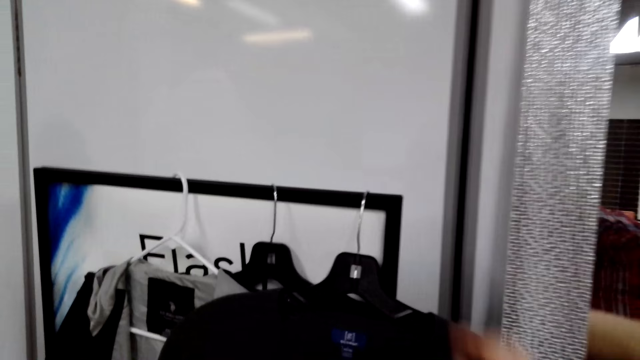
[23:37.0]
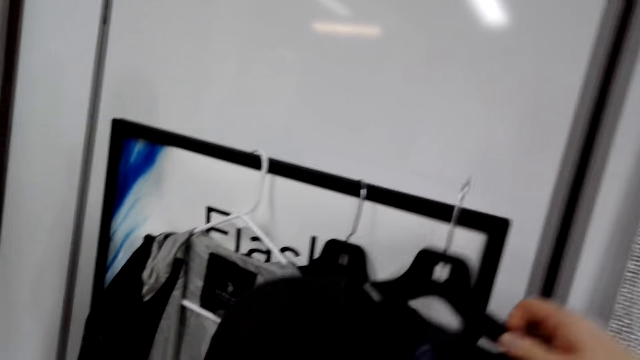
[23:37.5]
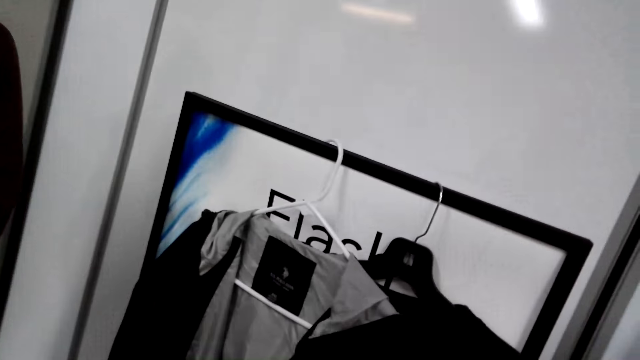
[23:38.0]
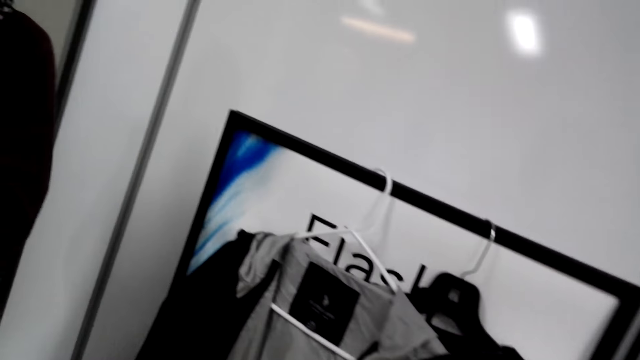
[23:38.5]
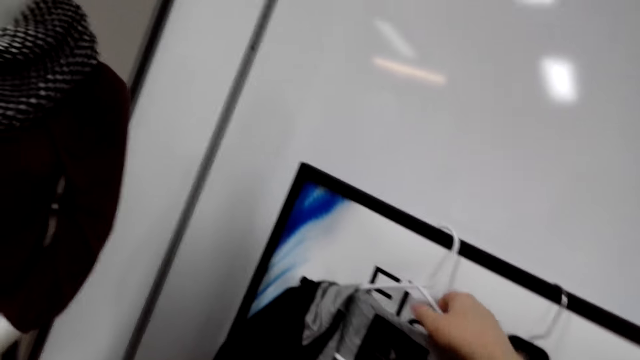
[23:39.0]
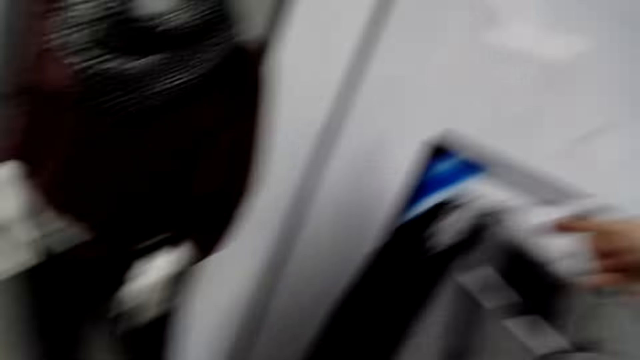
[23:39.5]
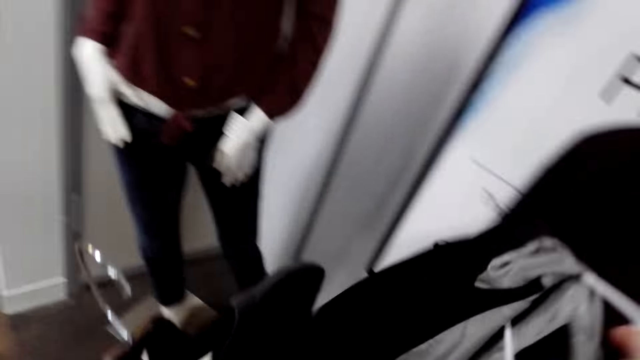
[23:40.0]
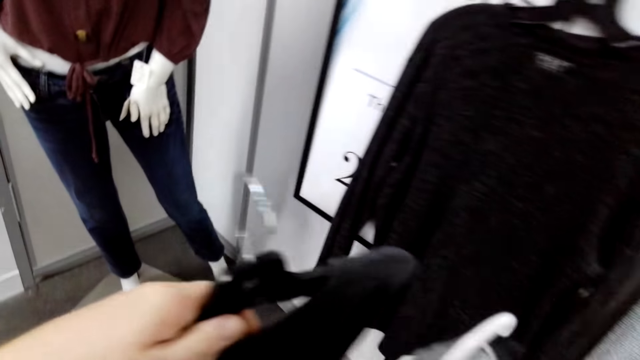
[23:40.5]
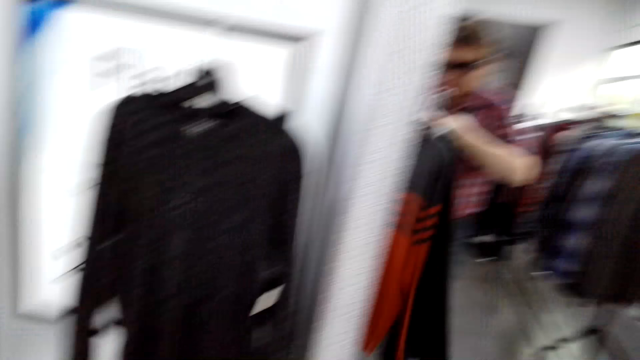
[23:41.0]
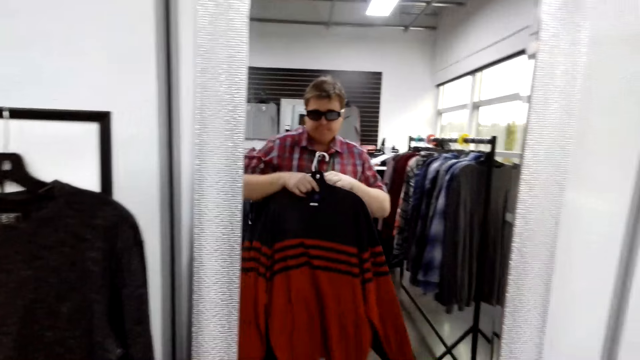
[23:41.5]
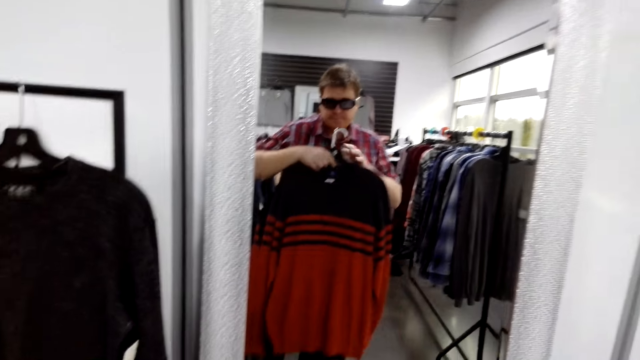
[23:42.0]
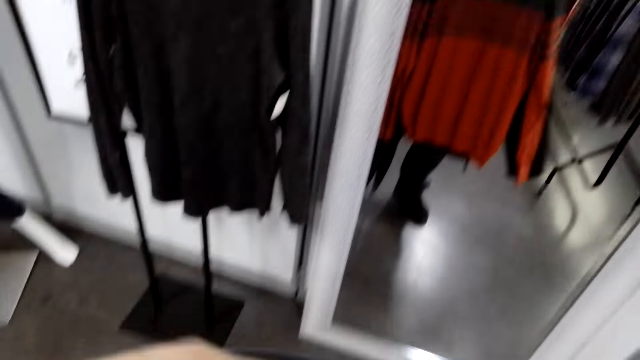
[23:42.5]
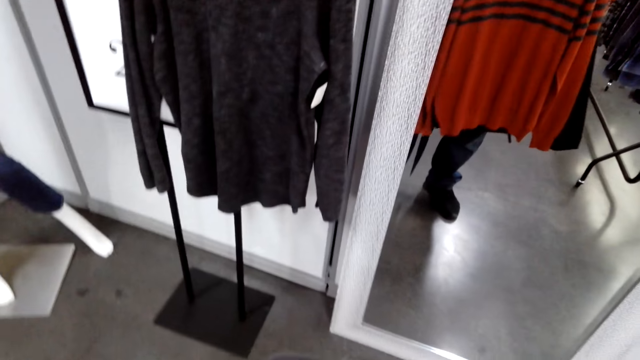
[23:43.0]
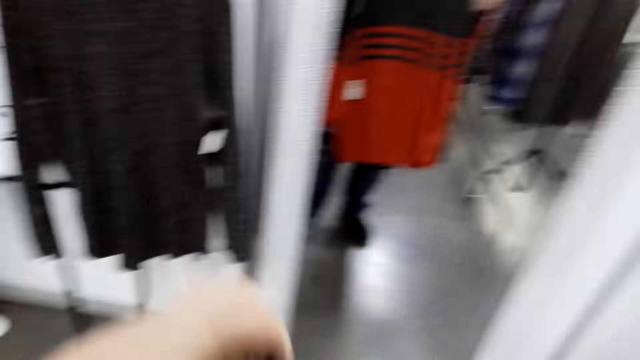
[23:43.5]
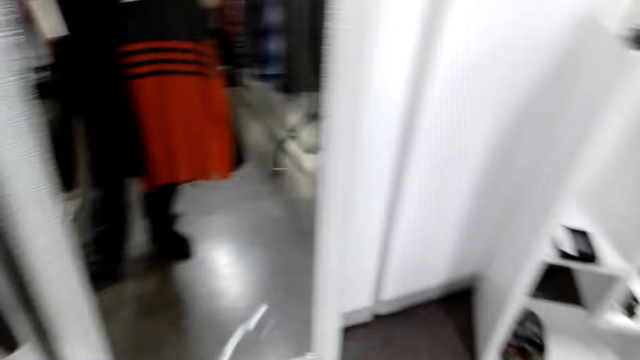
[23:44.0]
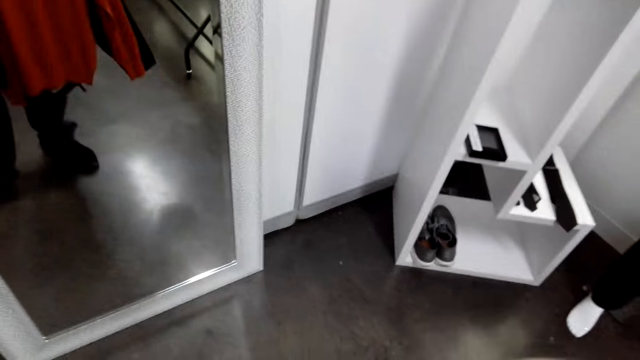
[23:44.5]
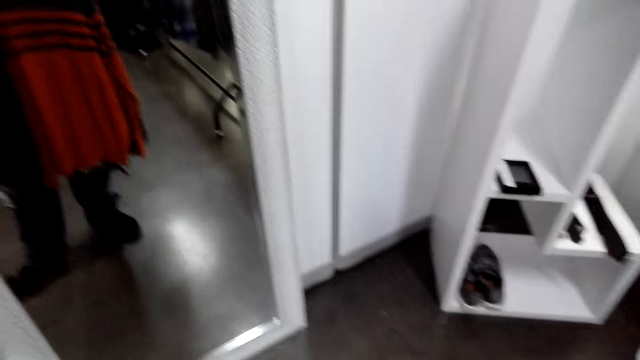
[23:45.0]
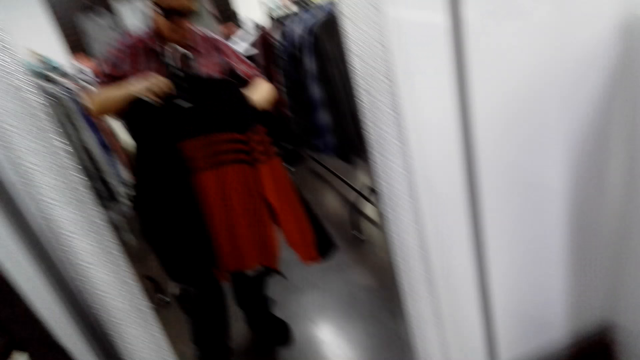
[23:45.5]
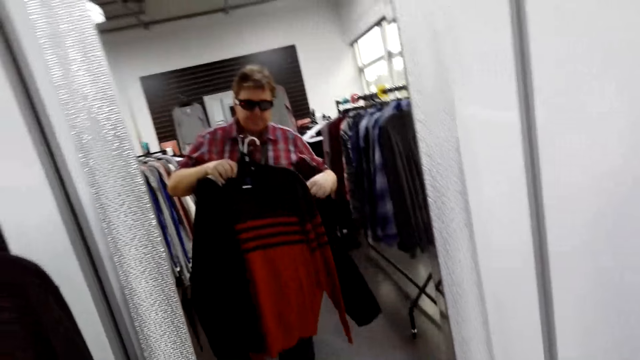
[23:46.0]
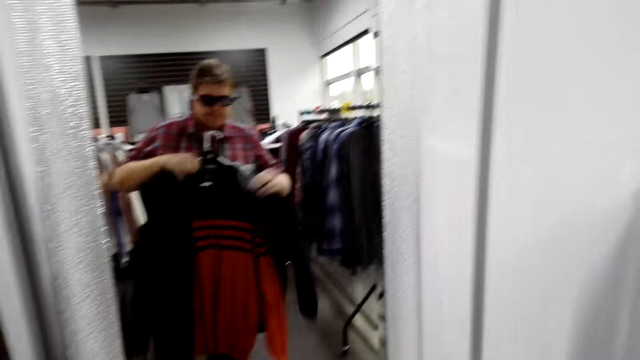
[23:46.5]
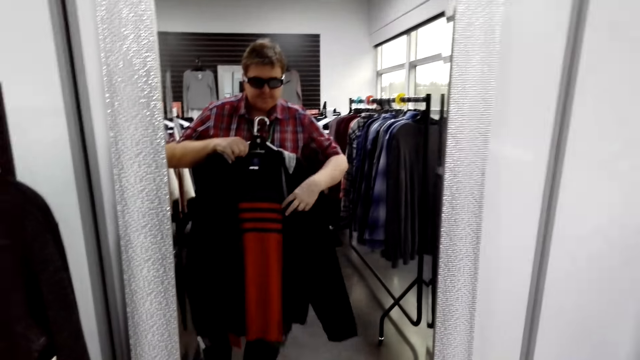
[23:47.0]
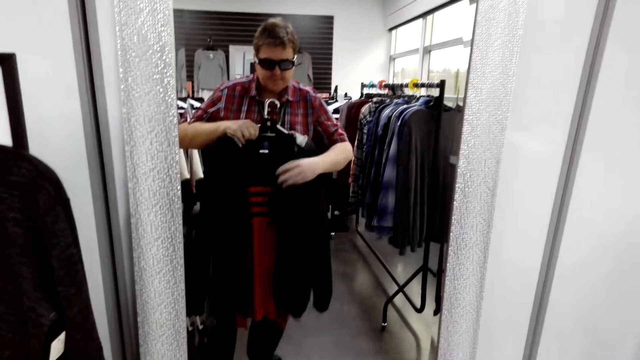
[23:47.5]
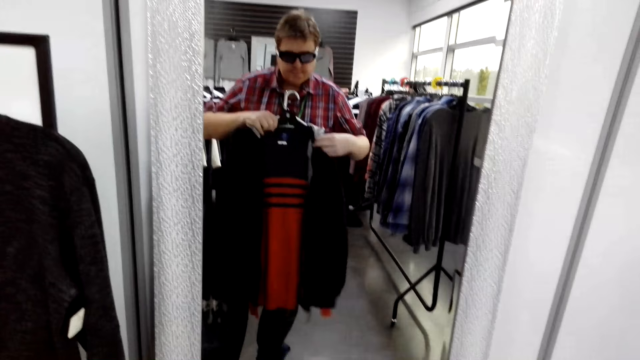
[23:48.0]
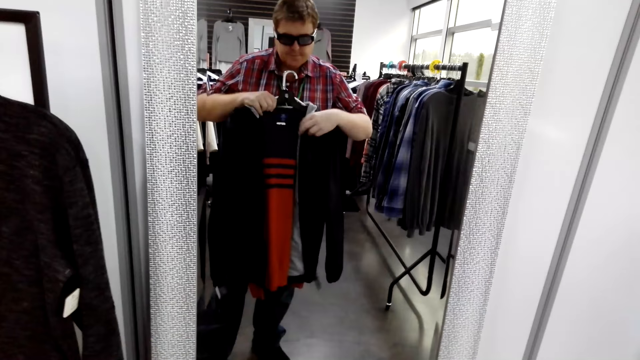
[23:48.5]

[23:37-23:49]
The camera wearer removes the hangers from the rack. He picks clothes. He moves to his right. He looks at himself in the mirror. He looks at the clothes.

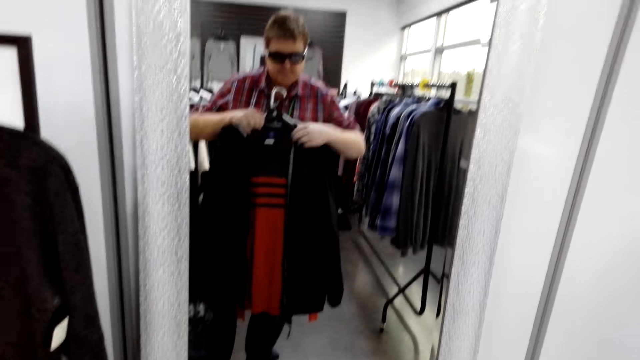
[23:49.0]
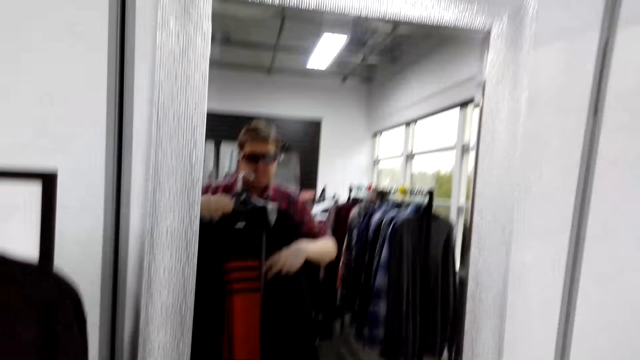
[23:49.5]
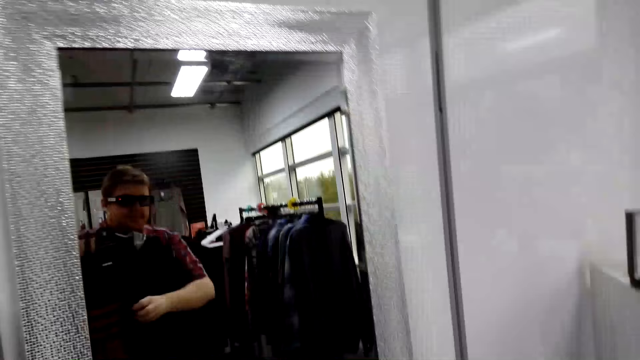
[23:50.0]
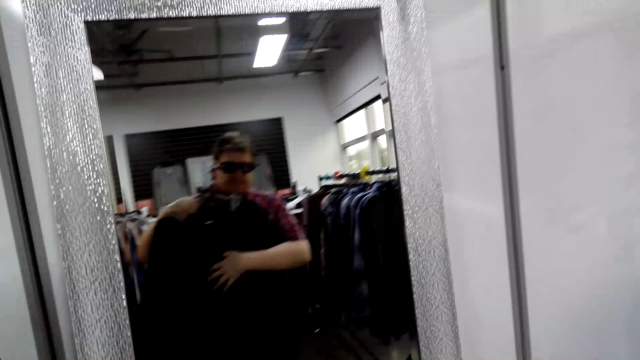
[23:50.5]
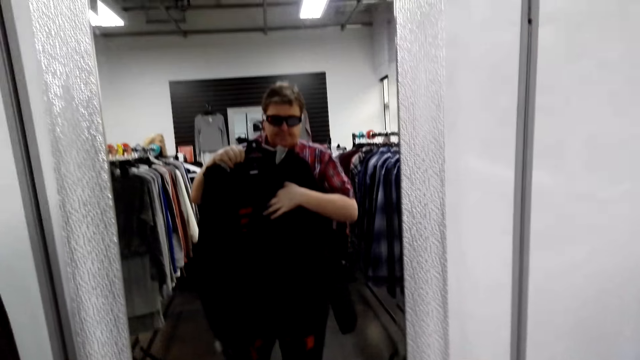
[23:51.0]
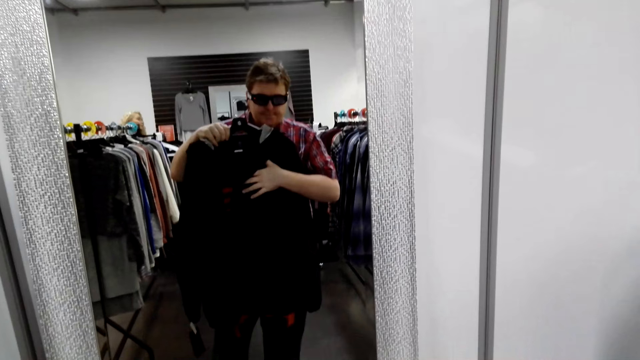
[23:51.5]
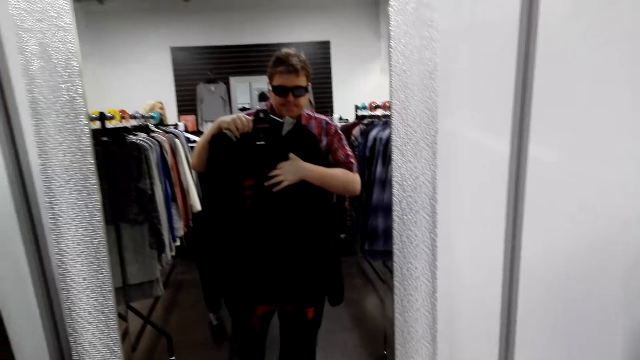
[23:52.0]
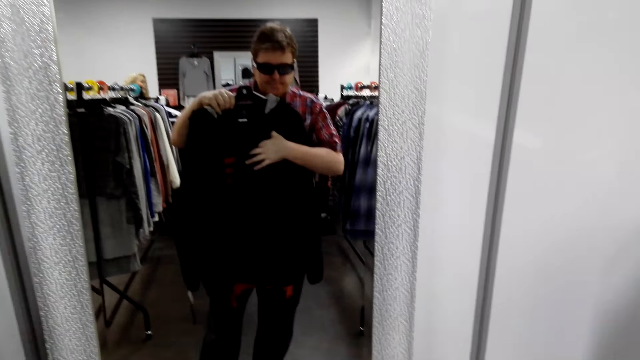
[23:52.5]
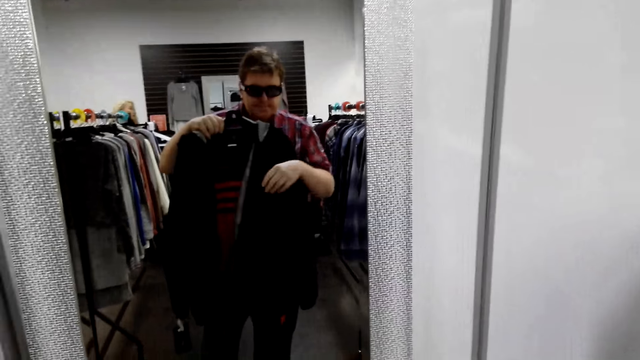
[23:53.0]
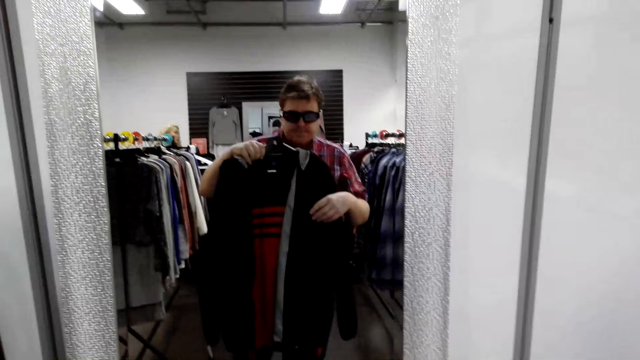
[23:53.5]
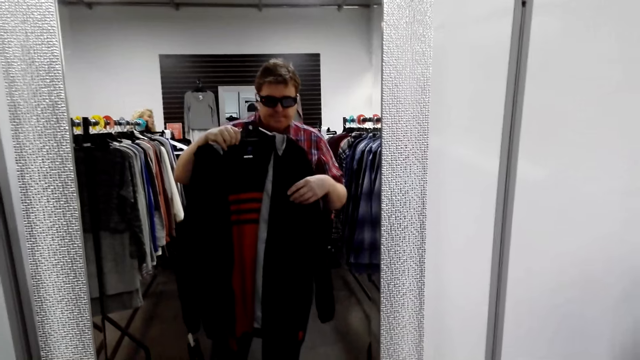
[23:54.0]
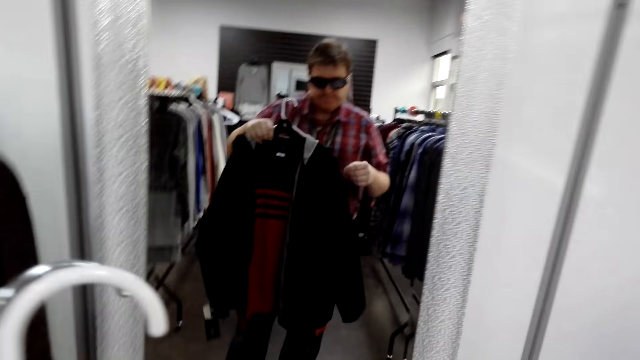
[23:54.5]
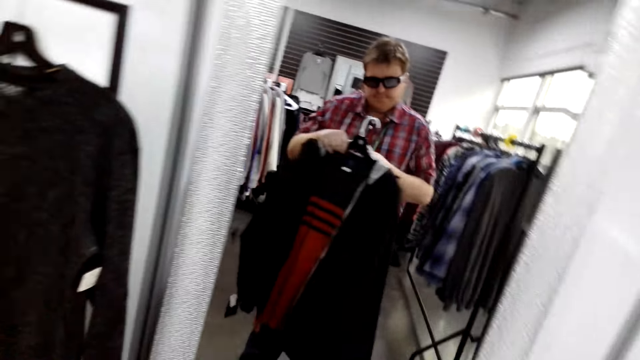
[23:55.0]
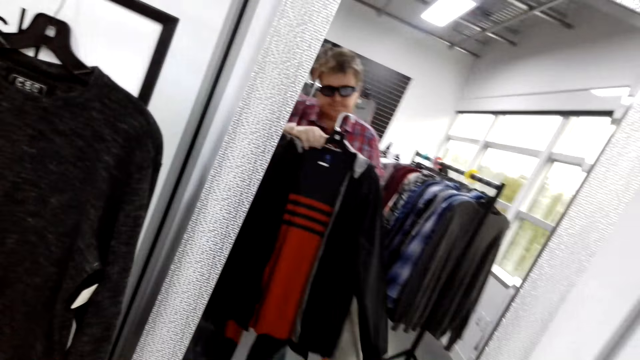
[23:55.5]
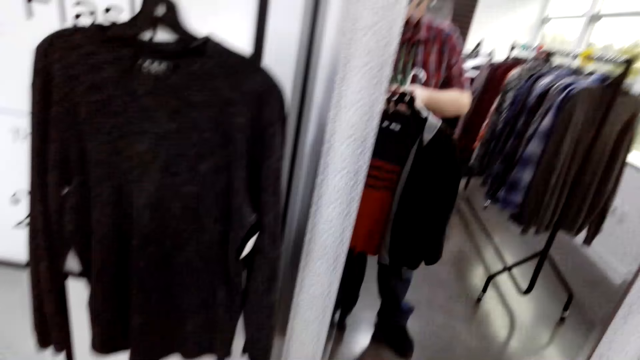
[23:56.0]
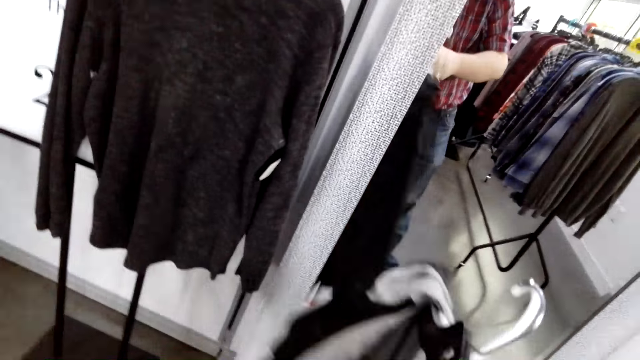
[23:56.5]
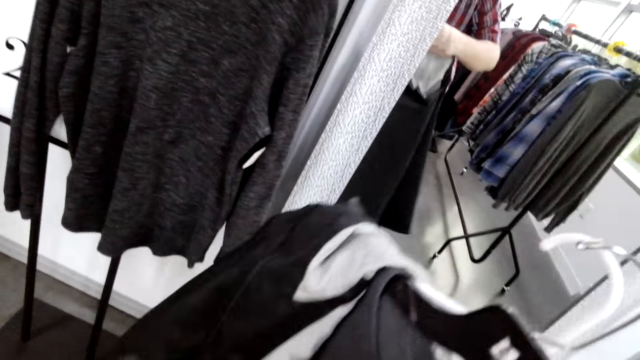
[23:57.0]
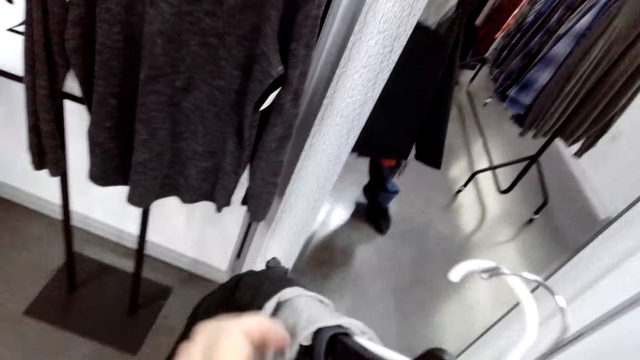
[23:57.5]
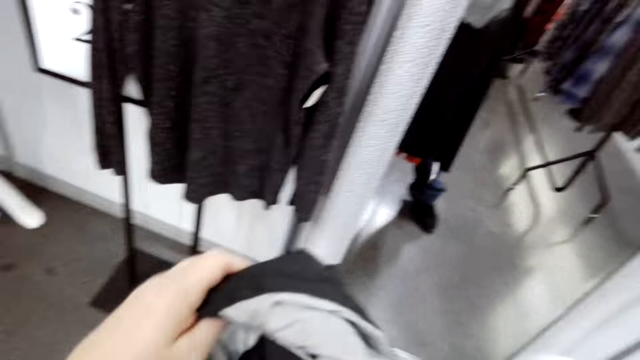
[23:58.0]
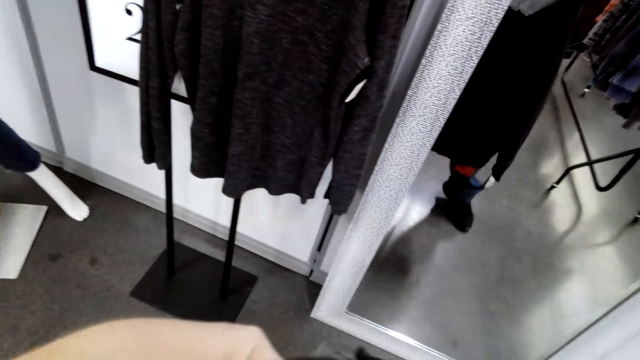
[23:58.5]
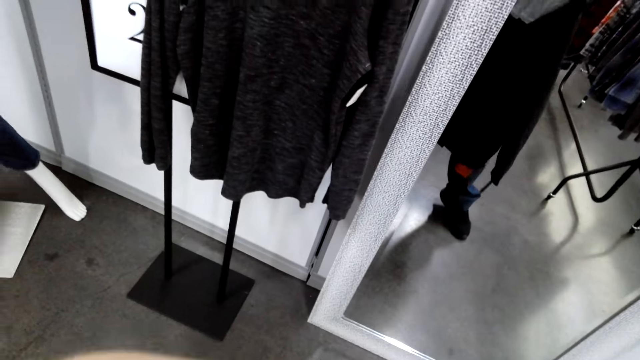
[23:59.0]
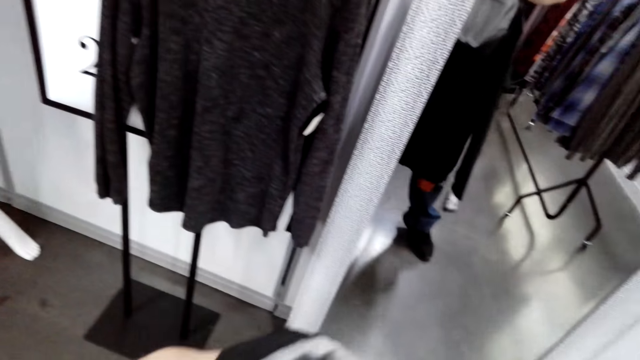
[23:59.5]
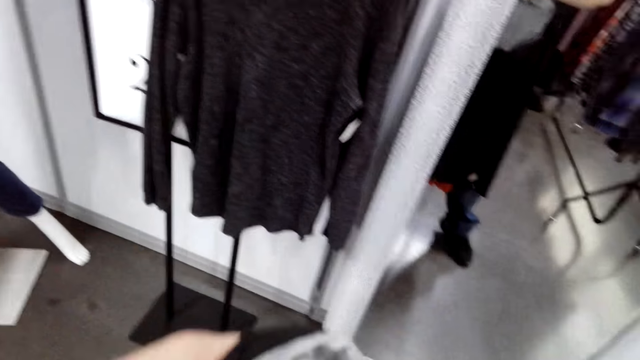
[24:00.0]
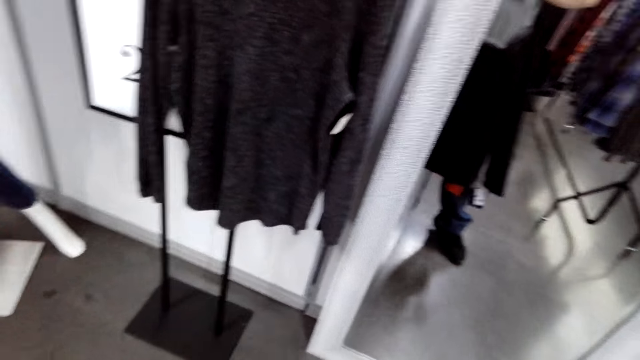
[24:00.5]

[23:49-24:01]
The camera wearer fixes the jacket on the hanger.
